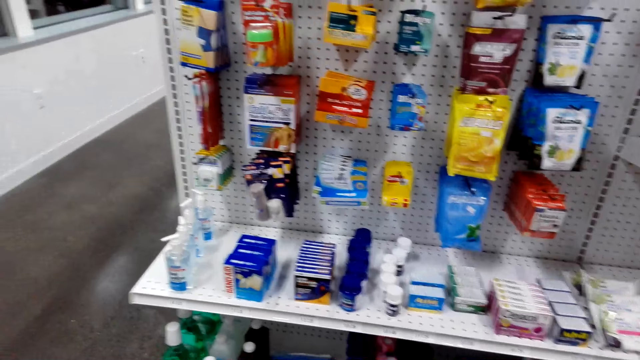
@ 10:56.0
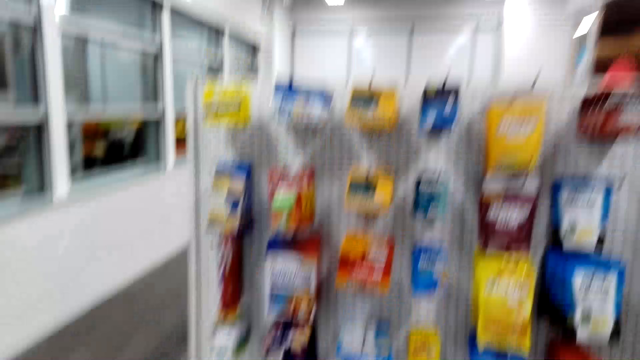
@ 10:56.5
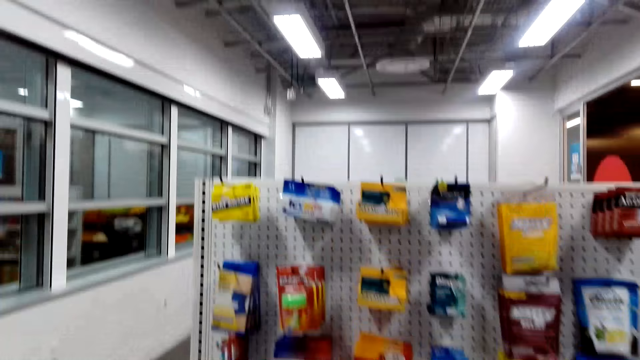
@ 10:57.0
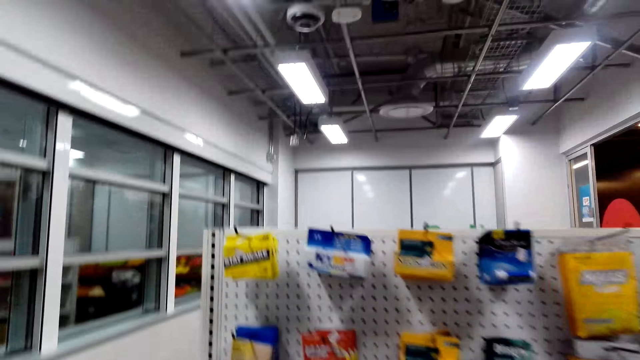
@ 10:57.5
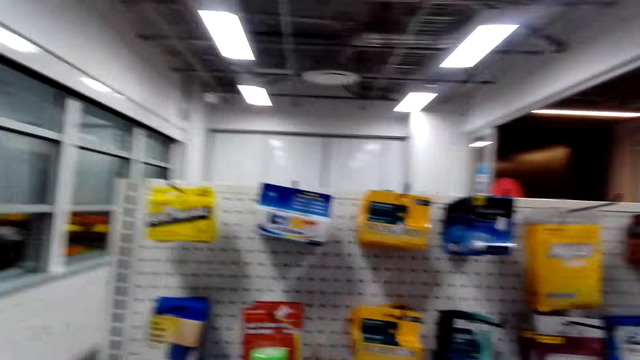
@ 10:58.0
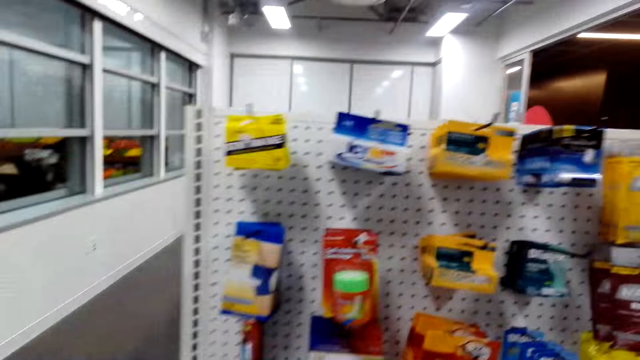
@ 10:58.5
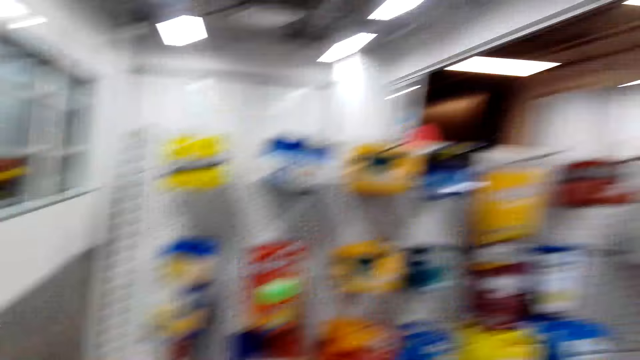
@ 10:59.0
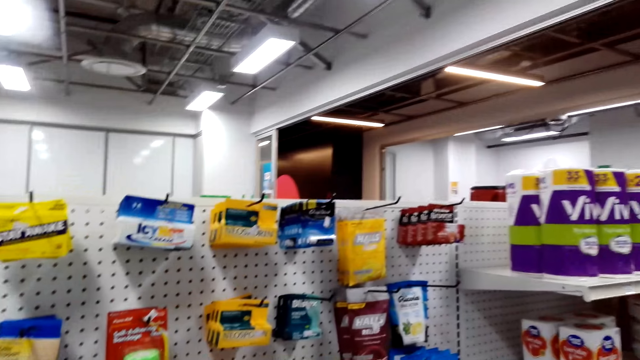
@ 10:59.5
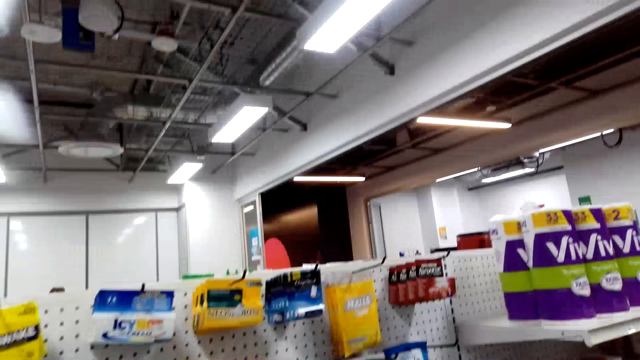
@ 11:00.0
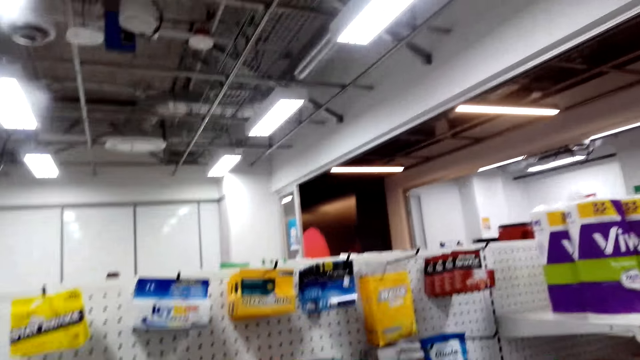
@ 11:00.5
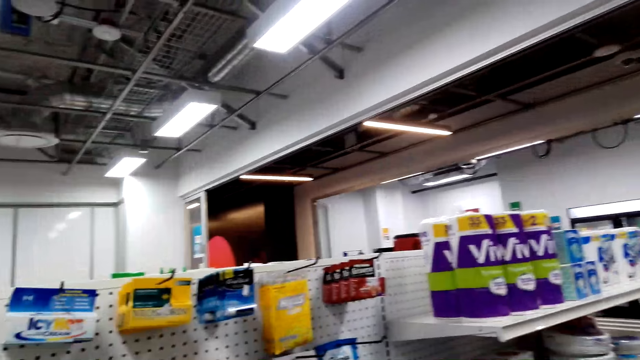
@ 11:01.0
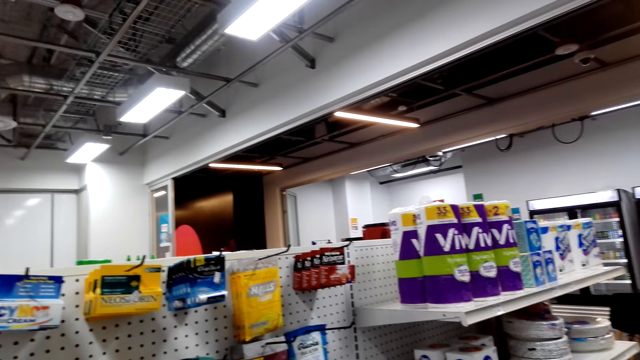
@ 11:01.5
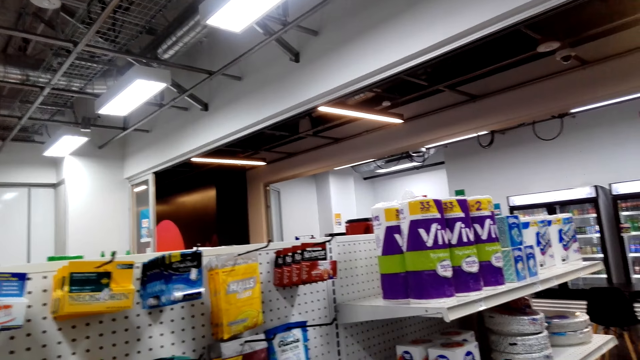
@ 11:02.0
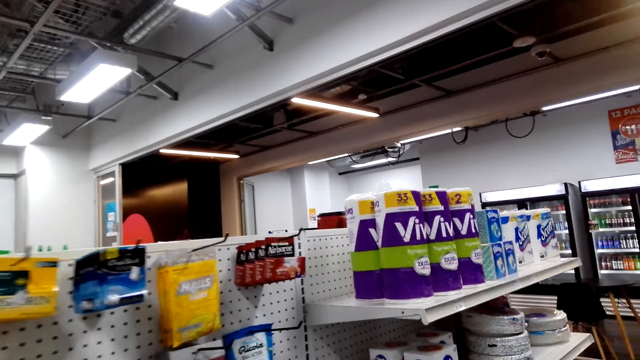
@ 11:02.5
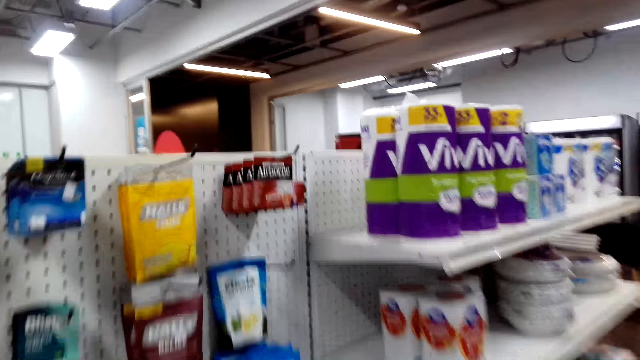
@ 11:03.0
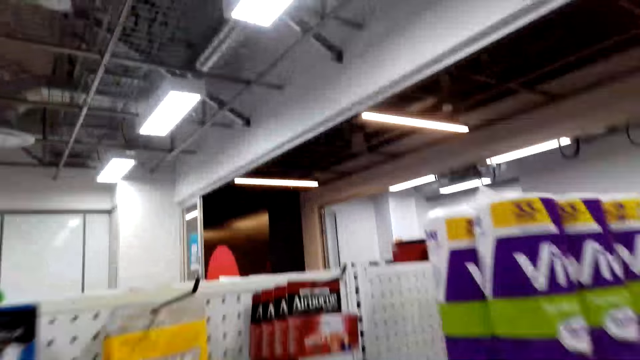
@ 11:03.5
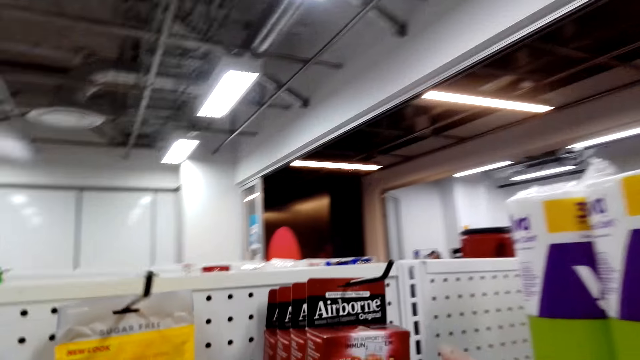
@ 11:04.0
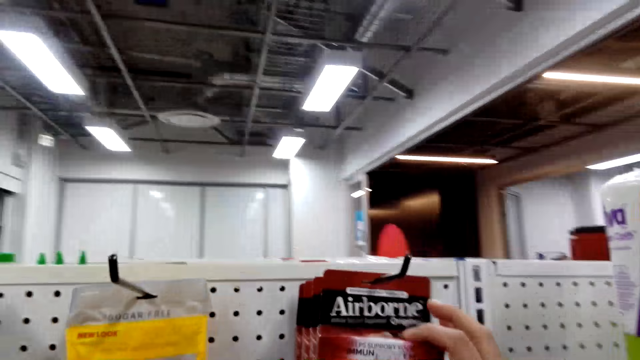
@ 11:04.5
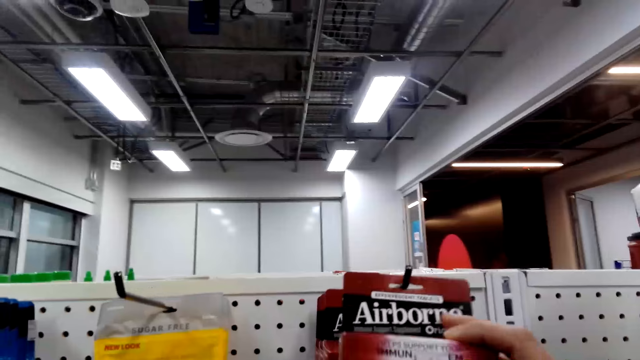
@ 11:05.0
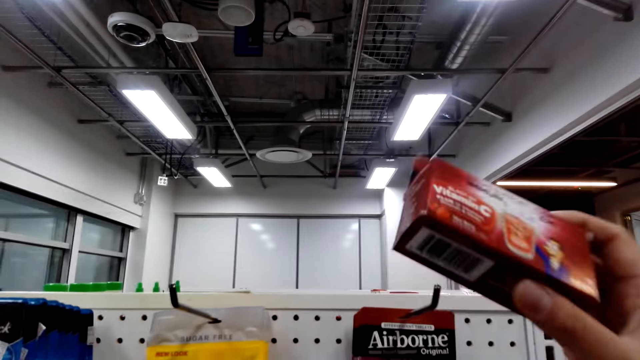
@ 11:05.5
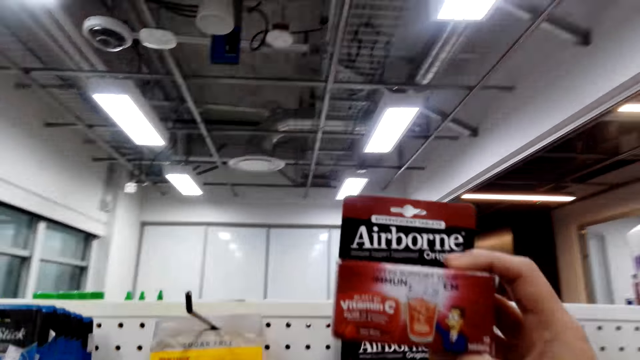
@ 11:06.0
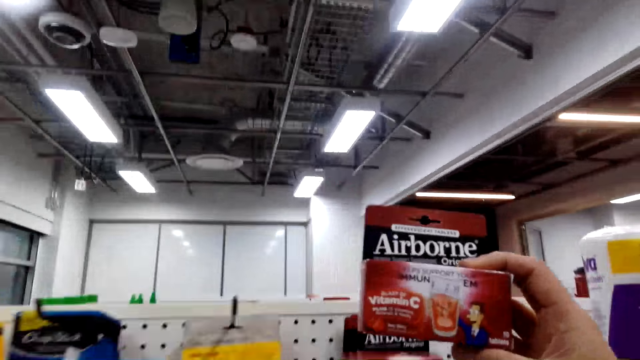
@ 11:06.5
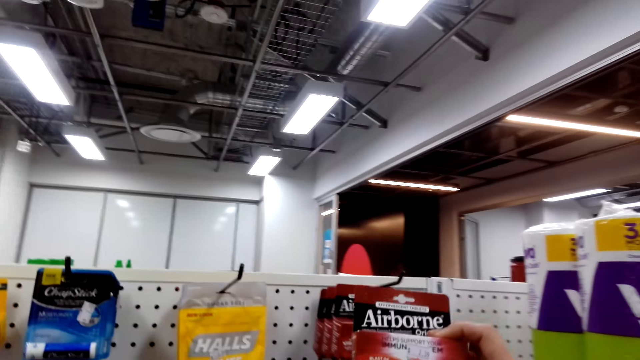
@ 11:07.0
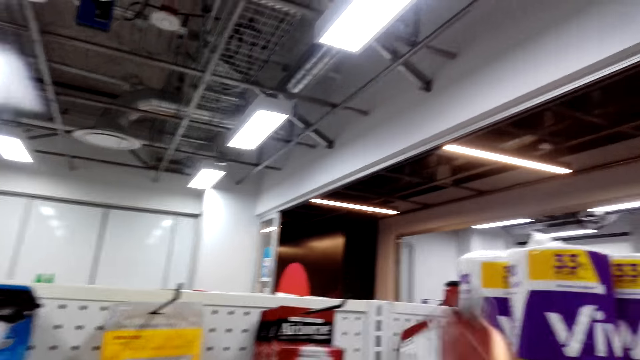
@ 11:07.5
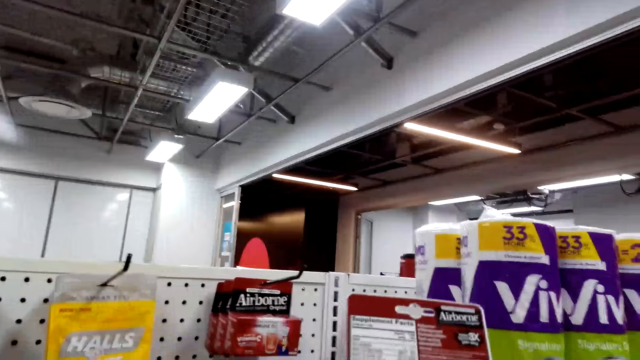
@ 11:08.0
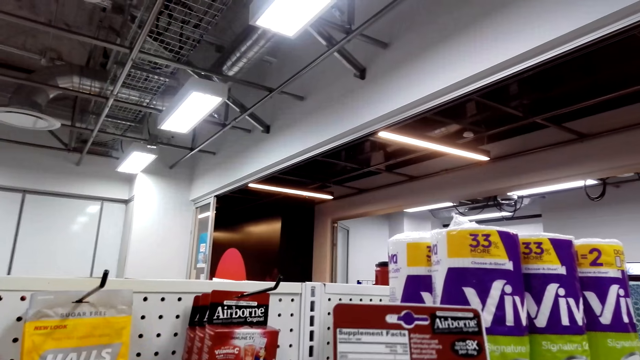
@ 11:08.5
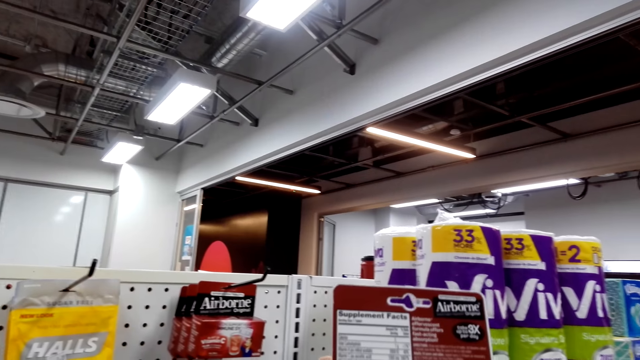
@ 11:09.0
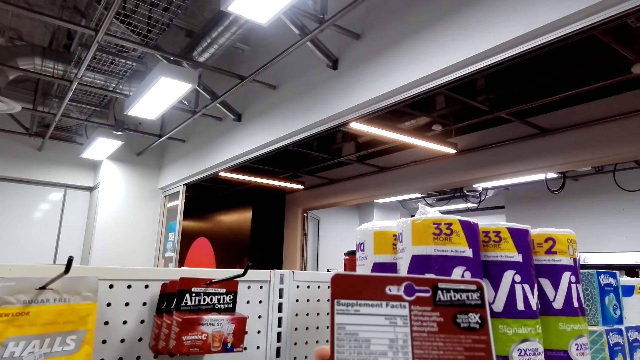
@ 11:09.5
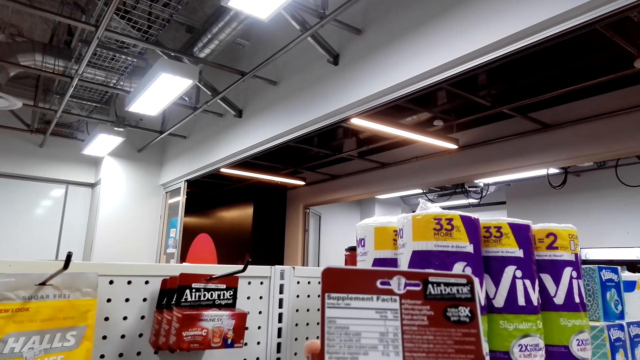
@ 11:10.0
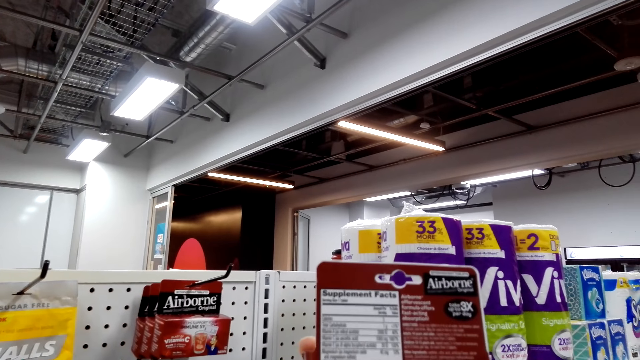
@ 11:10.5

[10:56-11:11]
The camera wearer picks up Airborne. They check on some supplements.

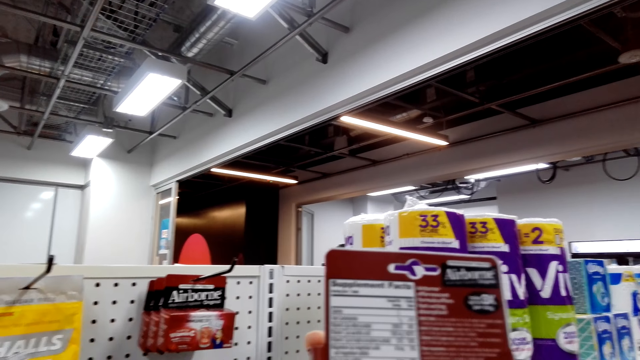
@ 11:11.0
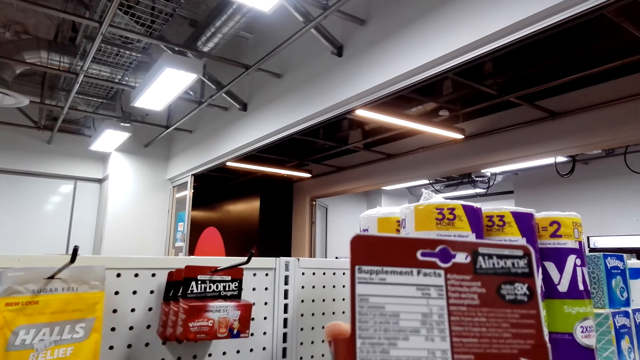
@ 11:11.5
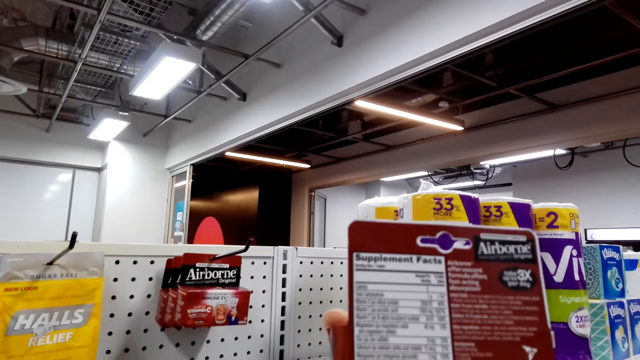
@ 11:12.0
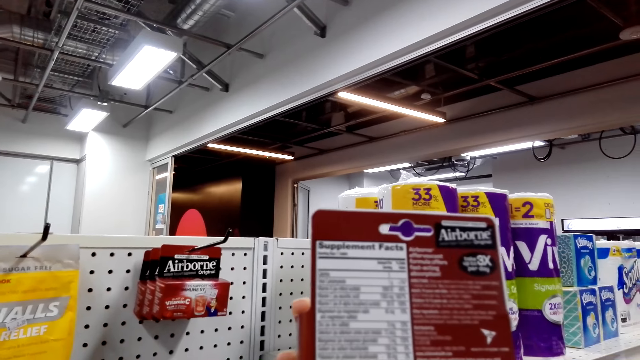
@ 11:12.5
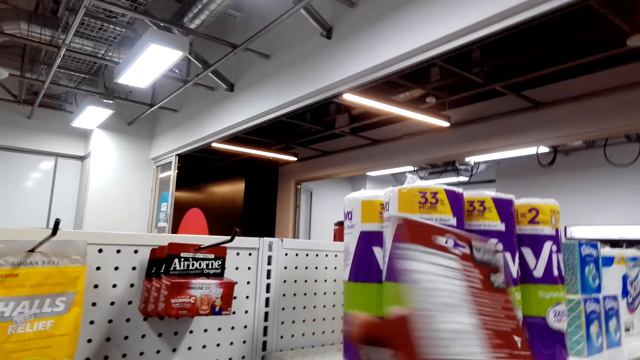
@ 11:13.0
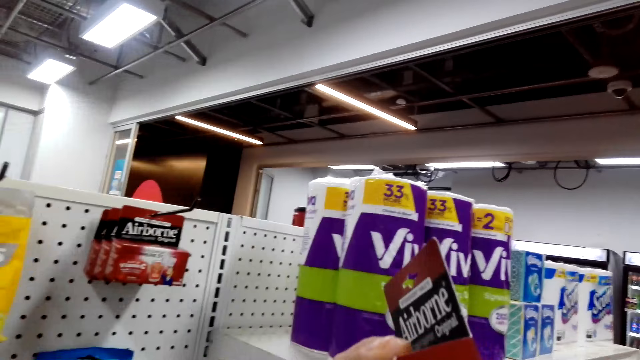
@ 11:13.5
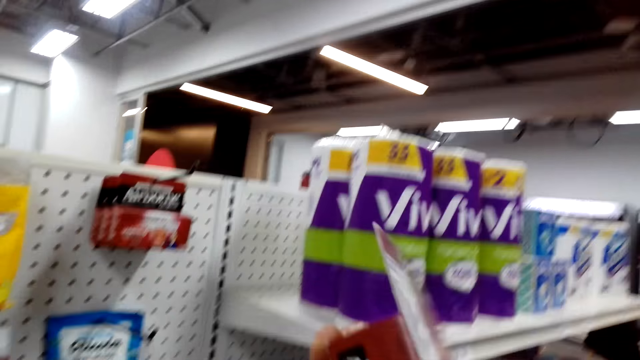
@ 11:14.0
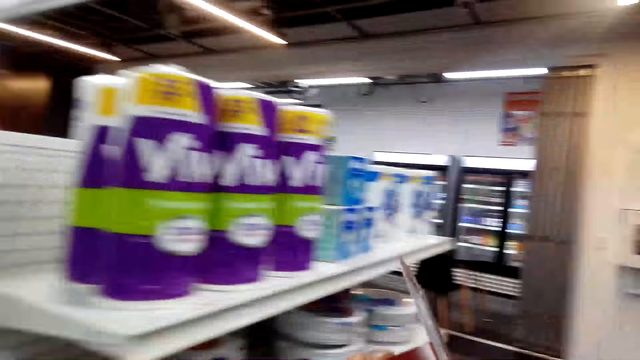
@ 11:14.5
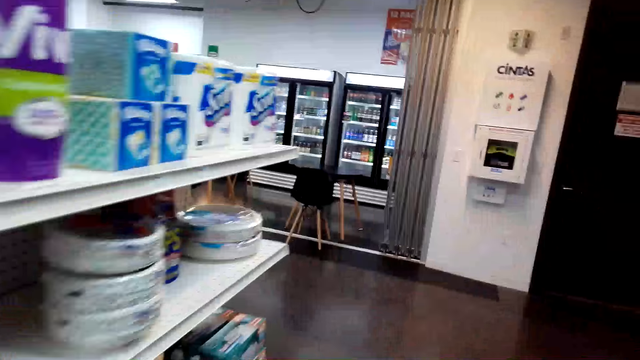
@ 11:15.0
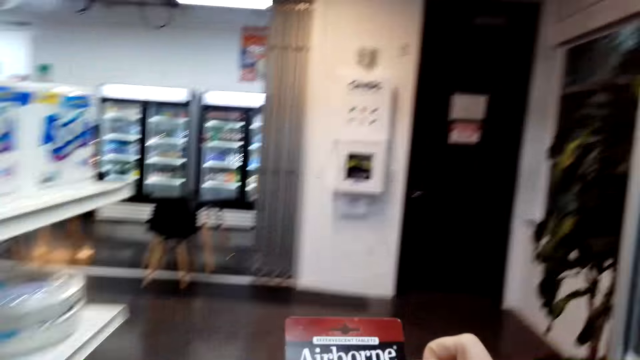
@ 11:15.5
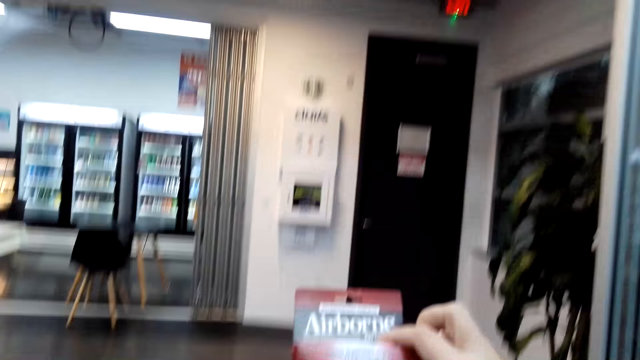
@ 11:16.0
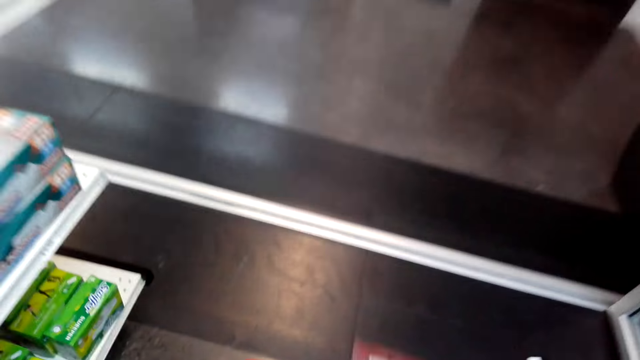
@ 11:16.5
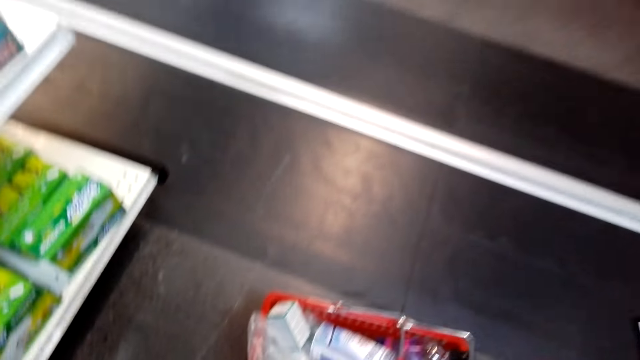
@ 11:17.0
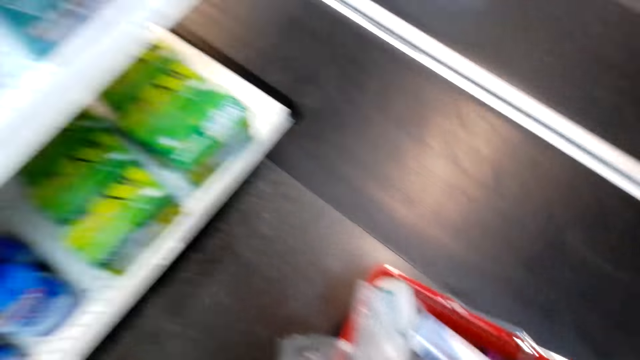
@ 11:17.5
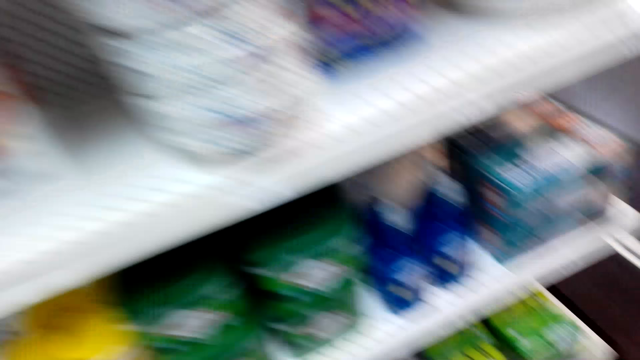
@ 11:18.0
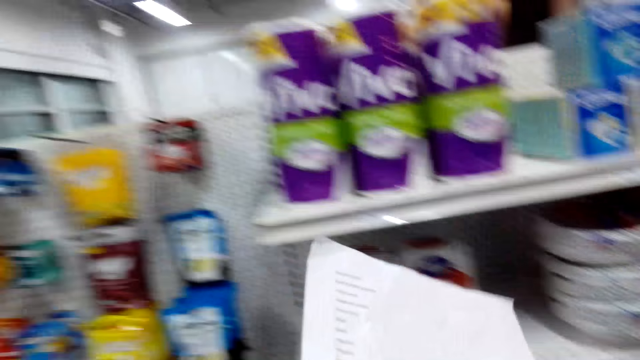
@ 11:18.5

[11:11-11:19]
The camera wearer places the Airborne in a basket.
